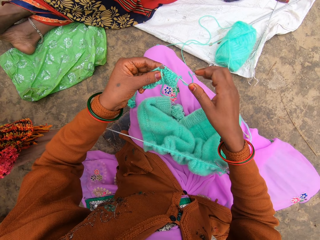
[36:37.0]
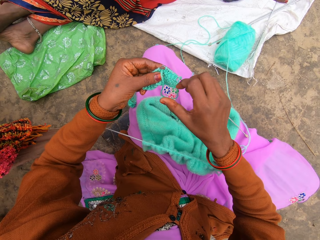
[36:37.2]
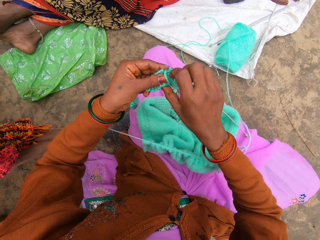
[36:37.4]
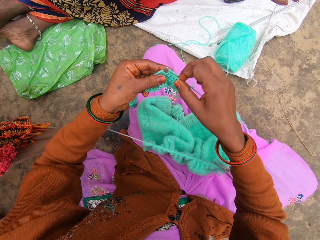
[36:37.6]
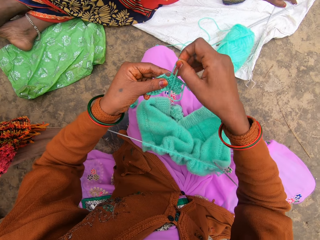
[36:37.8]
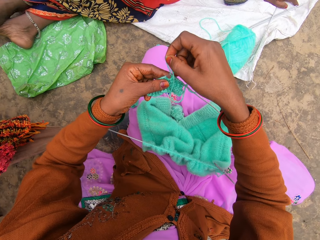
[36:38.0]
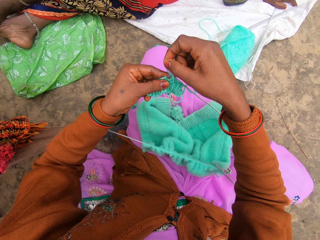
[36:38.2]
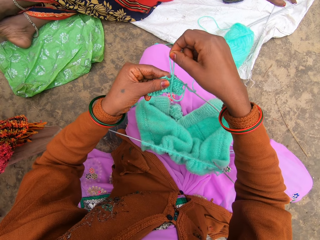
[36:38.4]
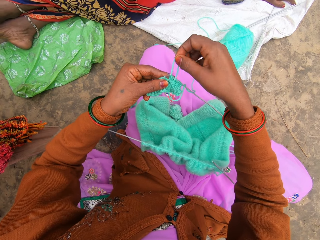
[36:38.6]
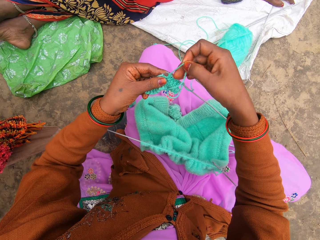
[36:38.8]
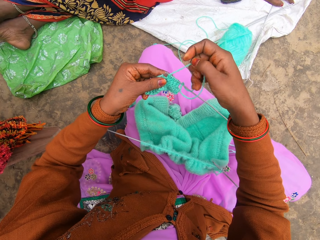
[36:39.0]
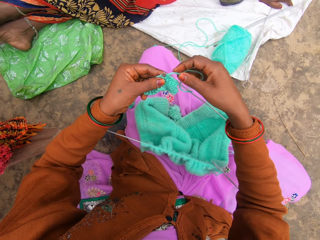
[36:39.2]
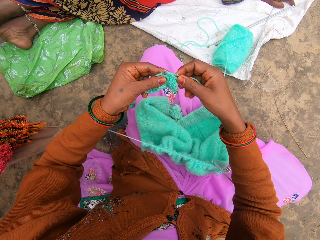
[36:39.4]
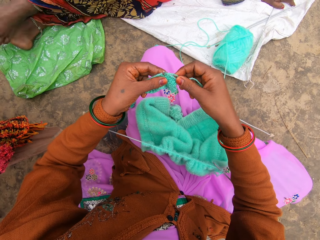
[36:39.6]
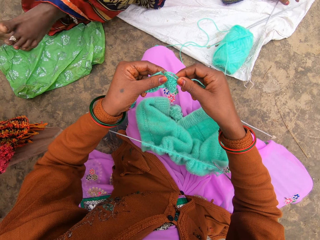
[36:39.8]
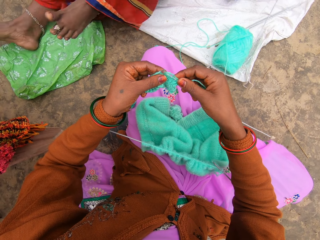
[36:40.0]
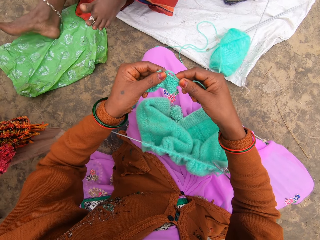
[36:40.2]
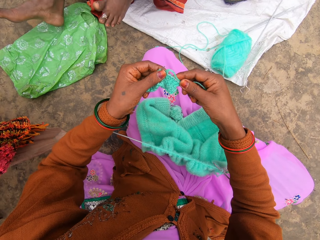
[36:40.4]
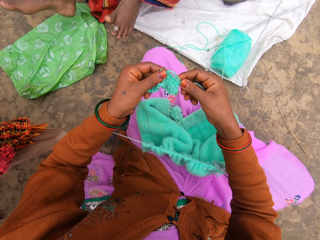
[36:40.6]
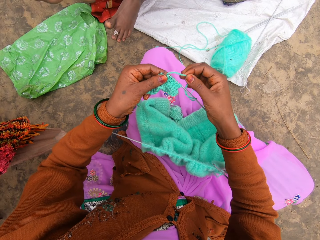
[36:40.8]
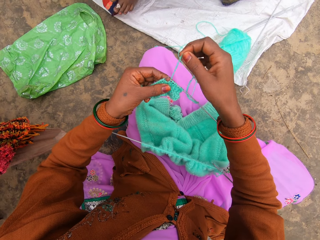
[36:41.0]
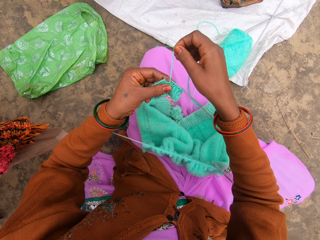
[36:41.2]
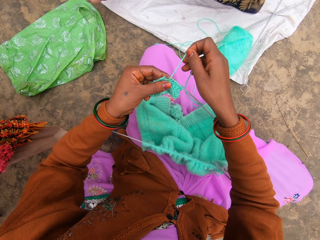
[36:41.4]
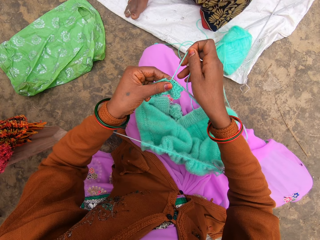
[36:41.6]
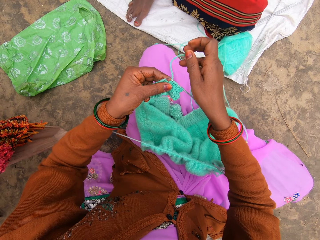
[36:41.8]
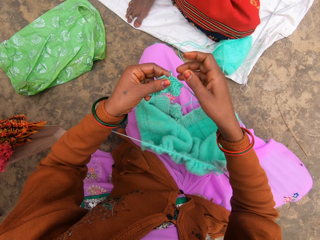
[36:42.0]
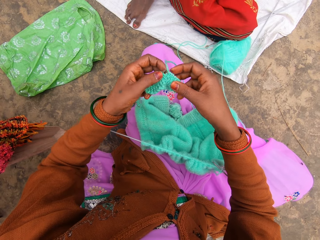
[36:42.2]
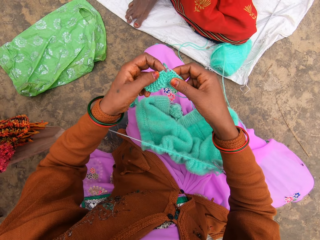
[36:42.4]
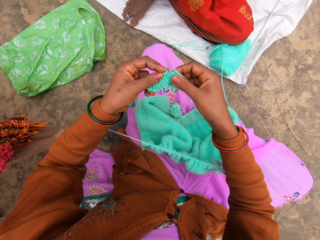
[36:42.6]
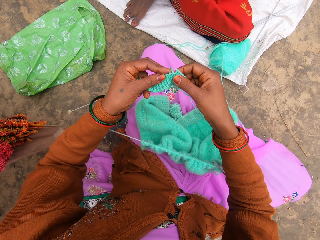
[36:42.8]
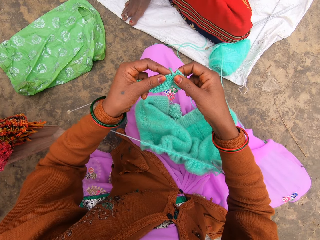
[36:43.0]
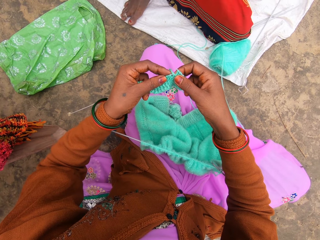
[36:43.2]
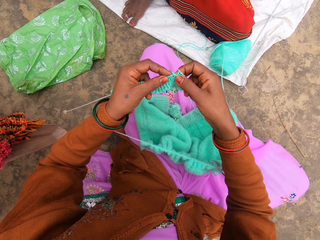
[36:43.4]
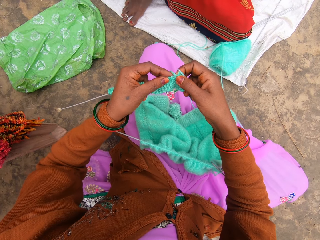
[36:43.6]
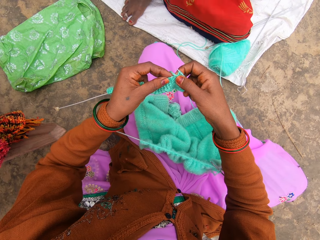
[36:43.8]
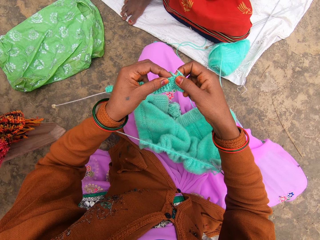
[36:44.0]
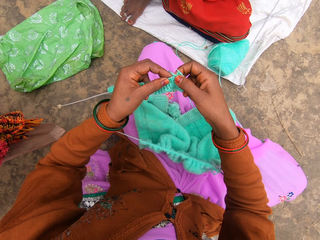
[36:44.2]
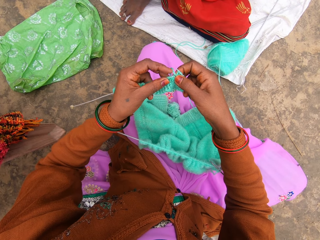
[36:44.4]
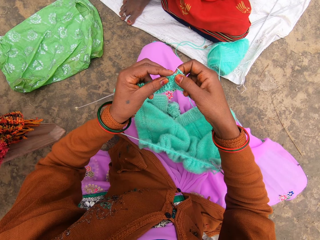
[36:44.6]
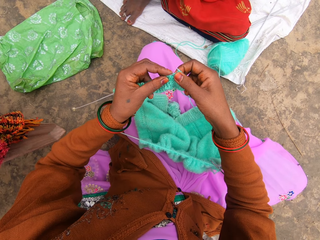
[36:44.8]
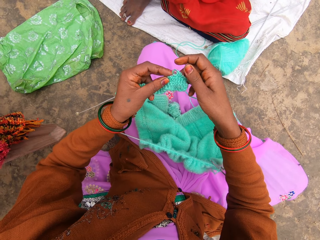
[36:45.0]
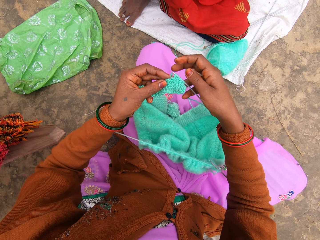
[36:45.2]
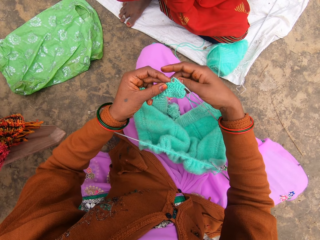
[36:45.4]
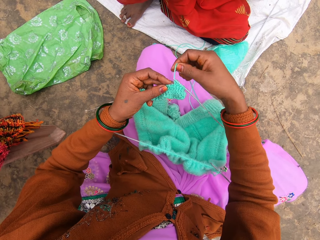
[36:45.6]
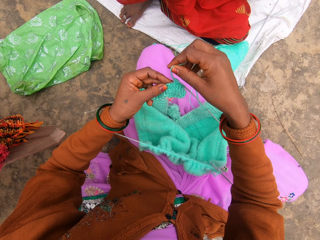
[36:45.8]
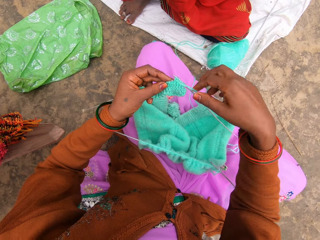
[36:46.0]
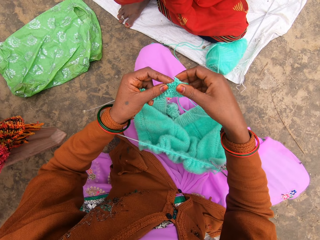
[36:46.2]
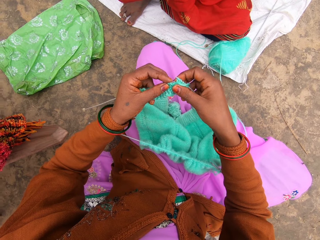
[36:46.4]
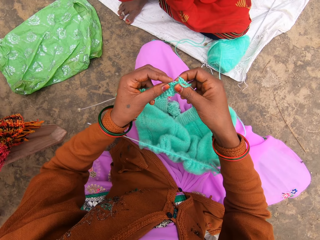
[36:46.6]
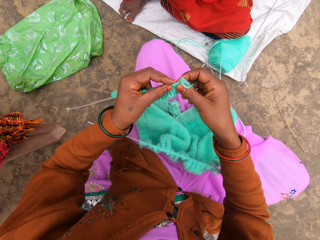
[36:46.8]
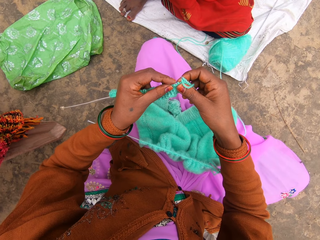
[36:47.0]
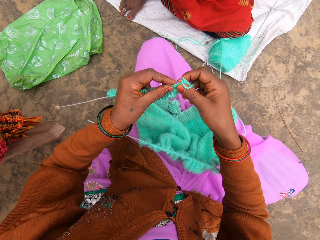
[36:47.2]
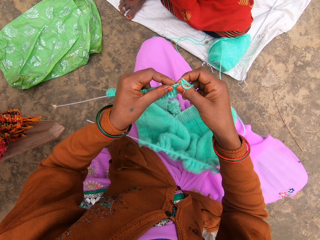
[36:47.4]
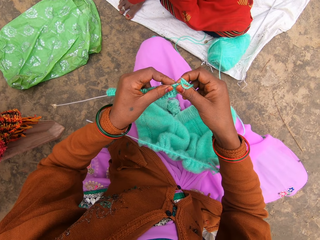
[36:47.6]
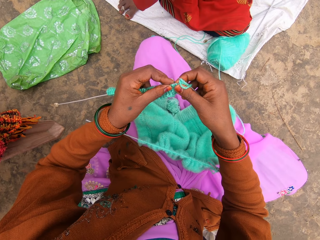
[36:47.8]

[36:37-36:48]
A woman moves her legs.

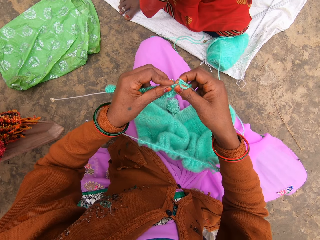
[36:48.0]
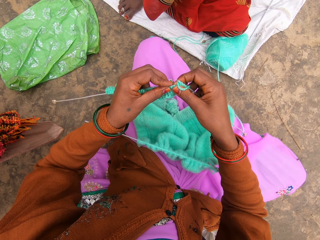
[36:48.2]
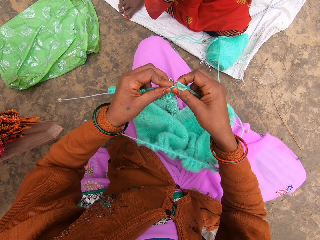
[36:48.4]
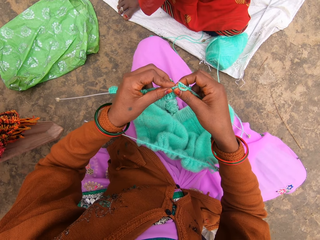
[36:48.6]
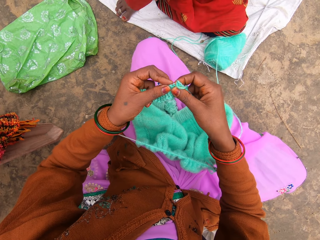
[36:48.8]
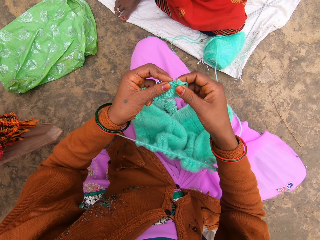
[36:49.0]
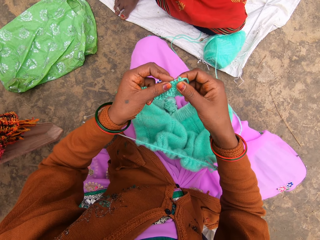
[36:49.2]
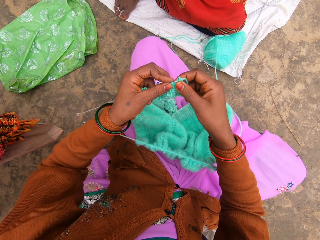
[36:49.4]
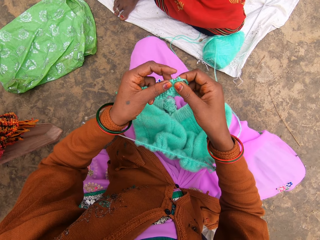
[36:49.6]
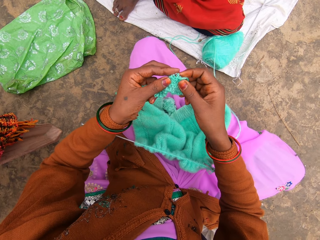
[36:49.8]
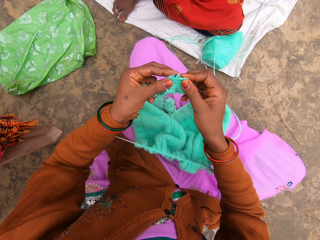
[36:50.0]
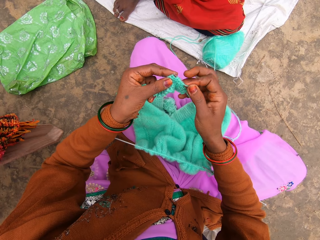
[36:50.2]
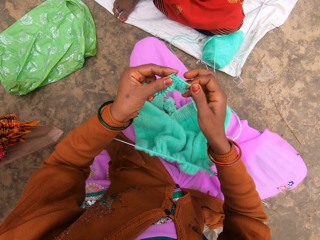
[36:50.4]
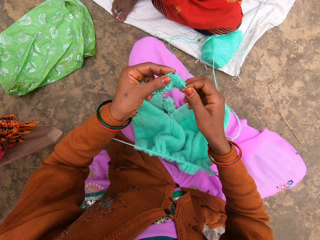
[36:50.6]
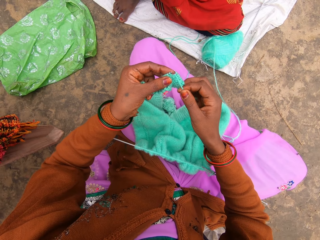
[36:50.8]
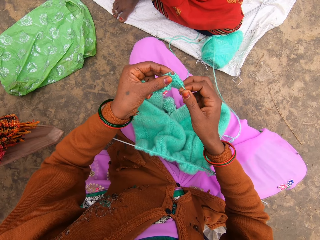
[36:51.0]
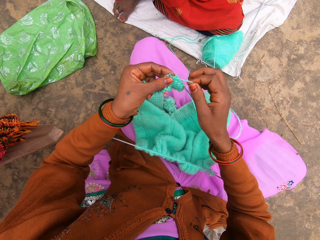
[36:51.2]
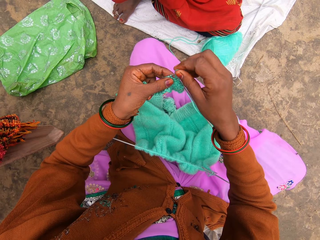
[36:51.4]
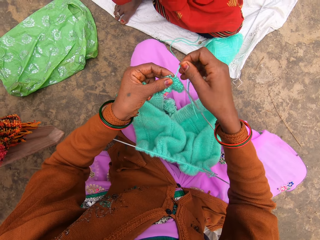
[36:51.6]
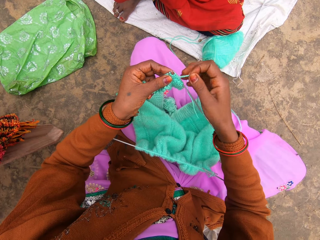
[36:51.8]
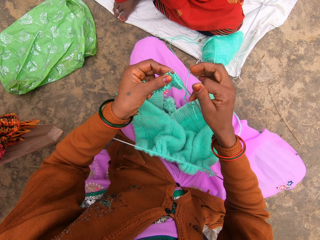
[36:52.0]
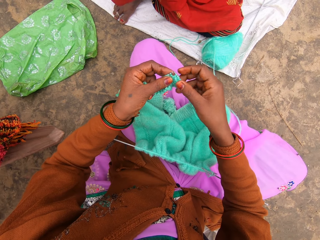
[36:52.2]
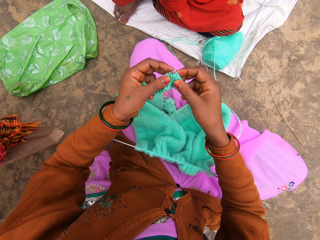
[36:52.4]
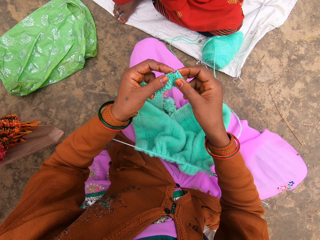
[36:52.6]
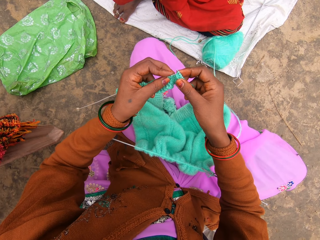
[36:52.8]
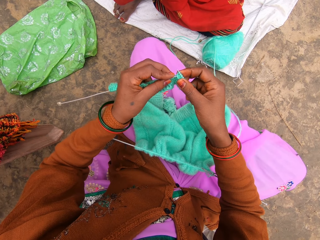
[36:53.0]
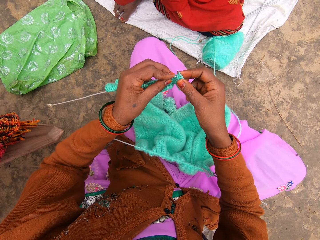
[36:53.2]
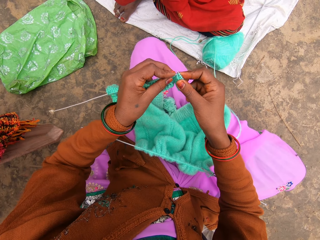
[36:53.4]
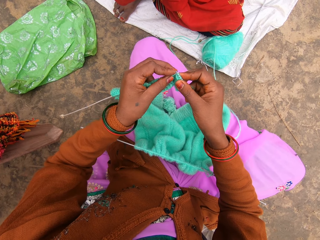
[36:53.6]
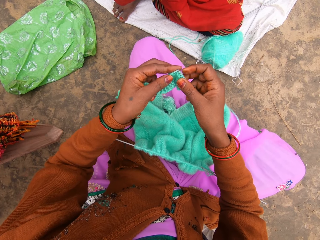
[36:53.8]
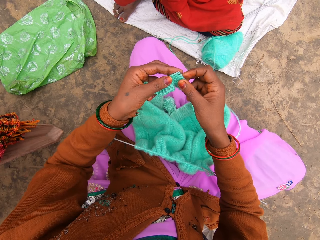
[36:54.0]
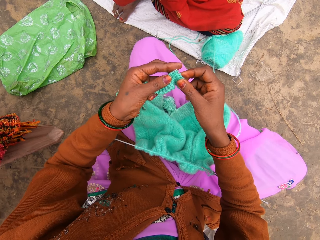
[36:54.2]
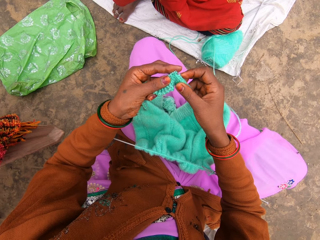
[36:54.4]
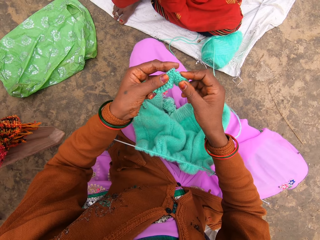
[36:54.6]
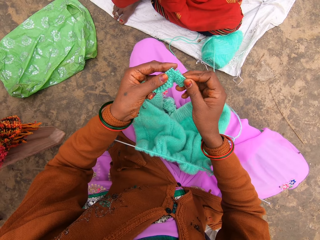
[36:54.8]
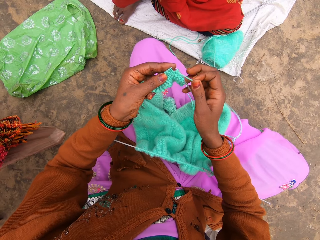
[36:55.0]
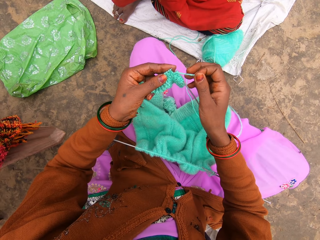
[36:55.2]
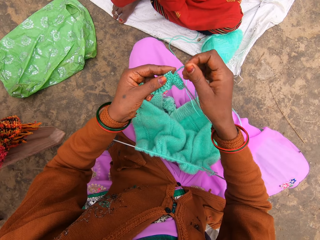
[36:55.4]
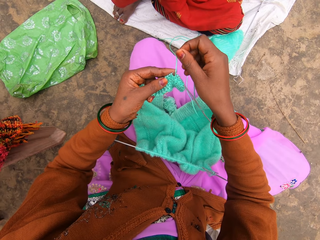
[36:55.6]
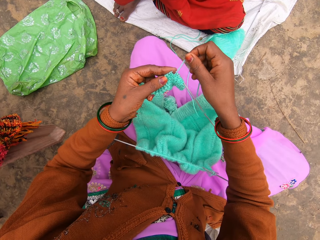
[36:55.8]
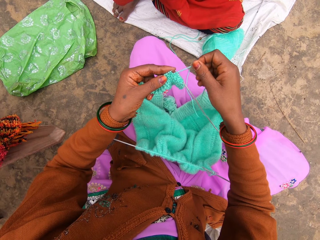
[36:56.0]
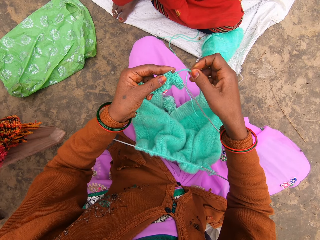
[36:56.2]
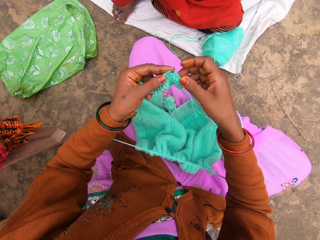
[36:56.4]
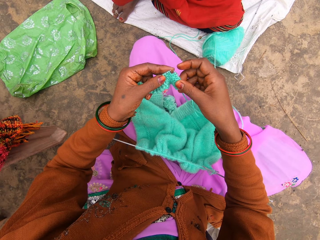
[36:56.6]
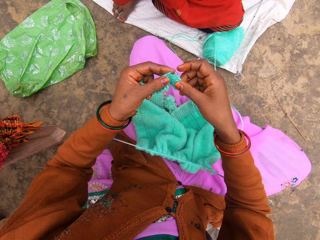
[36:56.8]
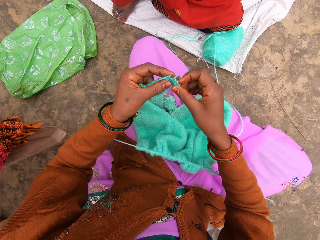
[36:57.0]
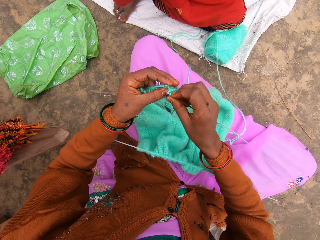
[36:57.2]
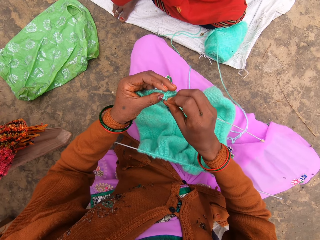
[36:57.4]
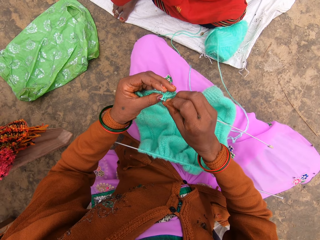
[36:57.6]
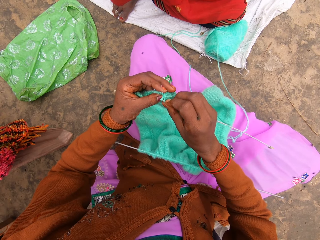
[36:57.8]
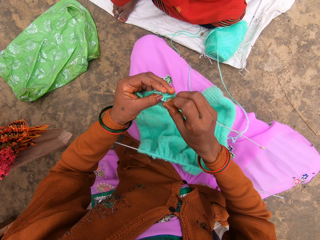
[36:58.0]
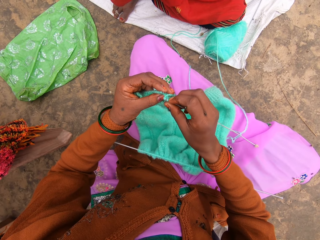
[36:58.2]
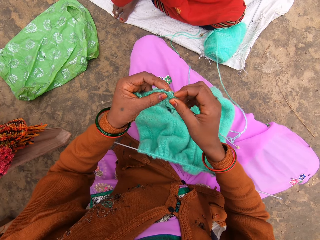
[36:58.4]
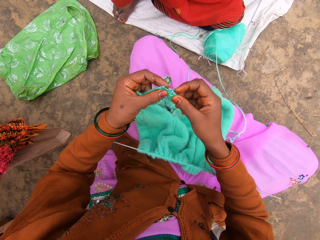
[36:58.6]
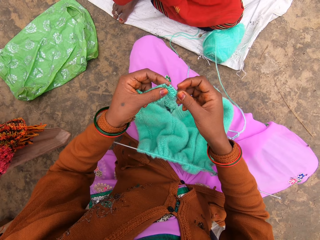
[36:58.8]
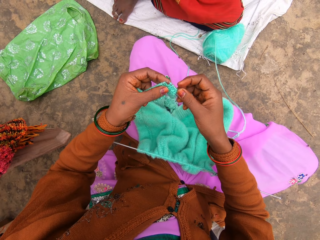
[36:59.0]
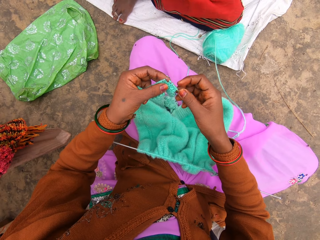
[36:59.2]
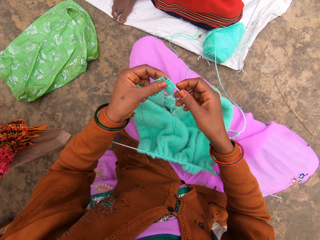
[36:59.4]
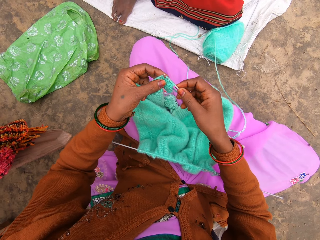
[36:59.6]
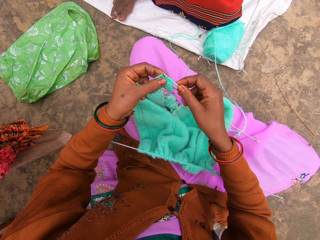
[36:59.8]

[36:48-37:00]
A person talks to the camera wearer. The camera wearer knits.
